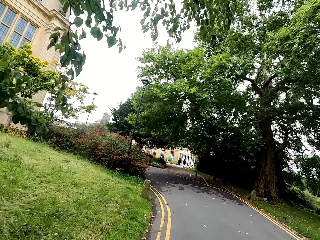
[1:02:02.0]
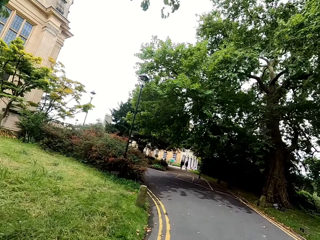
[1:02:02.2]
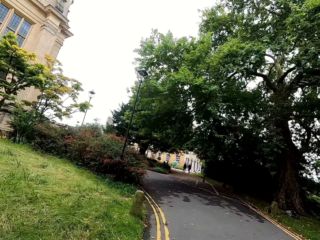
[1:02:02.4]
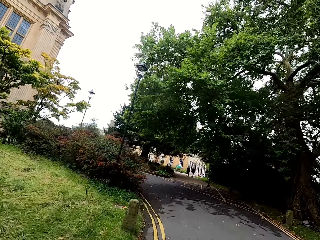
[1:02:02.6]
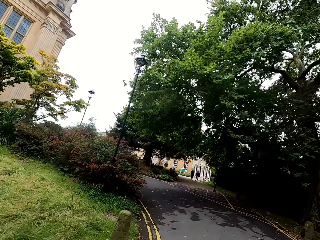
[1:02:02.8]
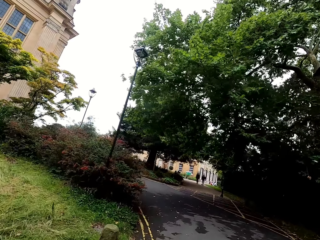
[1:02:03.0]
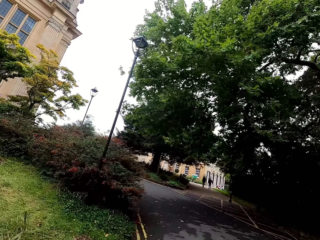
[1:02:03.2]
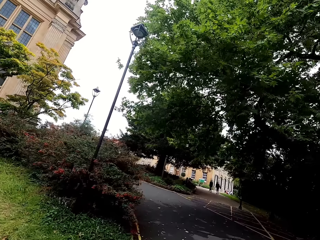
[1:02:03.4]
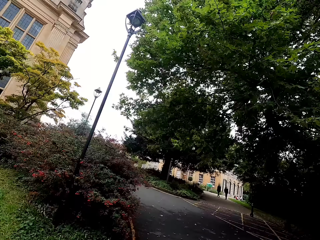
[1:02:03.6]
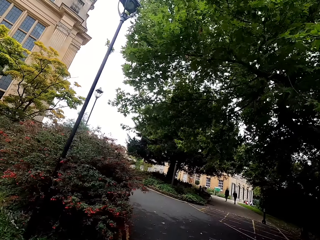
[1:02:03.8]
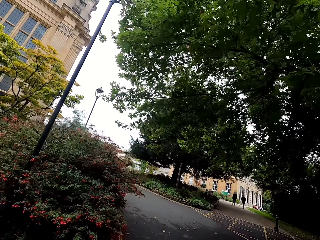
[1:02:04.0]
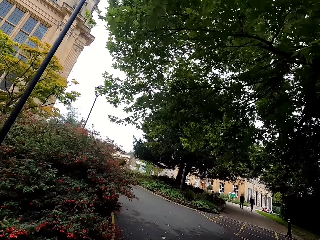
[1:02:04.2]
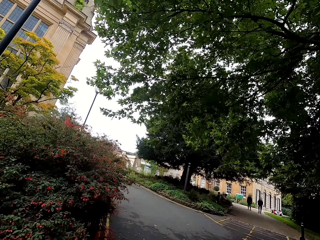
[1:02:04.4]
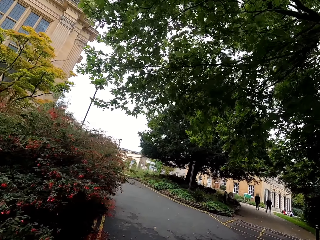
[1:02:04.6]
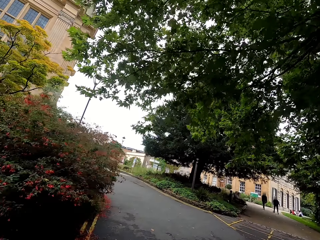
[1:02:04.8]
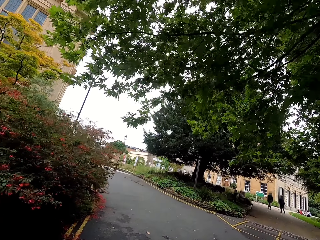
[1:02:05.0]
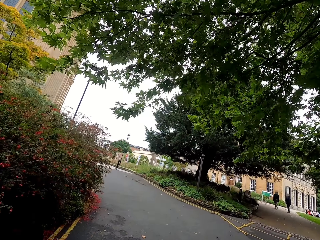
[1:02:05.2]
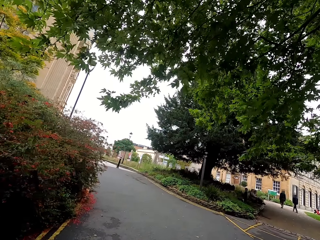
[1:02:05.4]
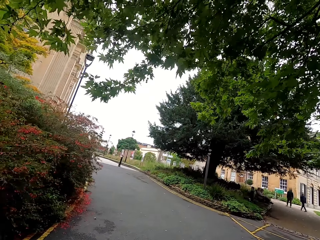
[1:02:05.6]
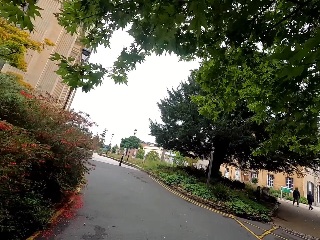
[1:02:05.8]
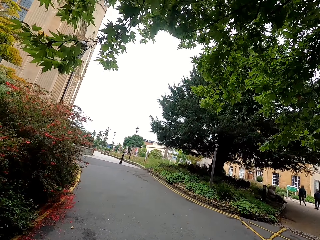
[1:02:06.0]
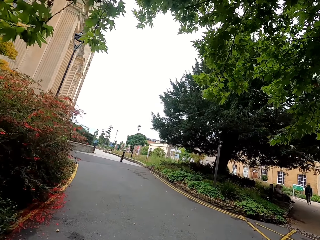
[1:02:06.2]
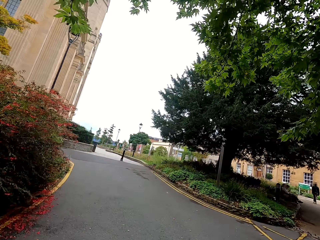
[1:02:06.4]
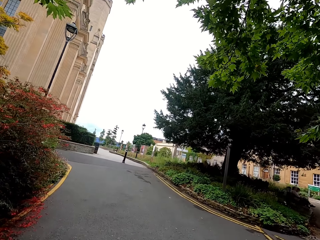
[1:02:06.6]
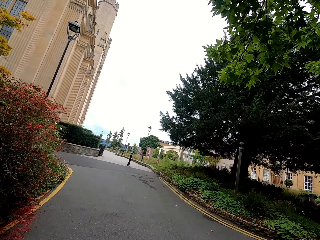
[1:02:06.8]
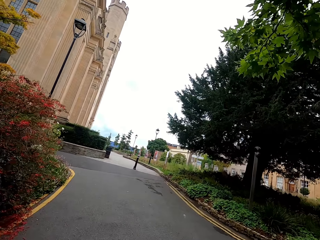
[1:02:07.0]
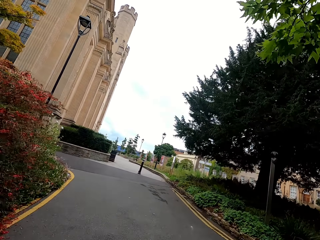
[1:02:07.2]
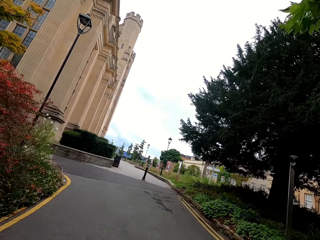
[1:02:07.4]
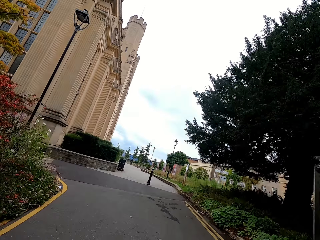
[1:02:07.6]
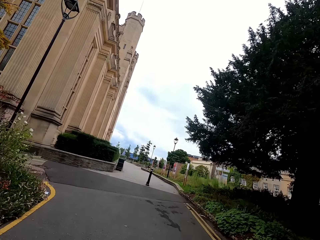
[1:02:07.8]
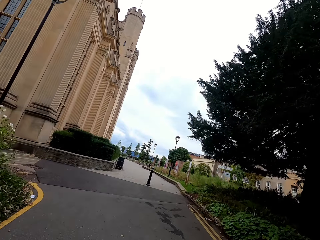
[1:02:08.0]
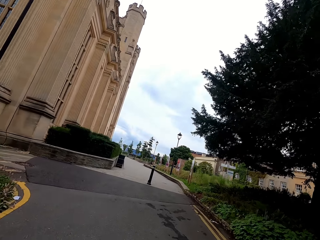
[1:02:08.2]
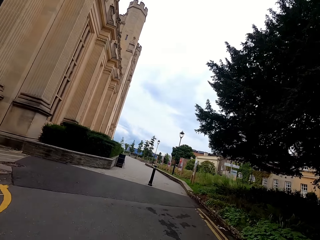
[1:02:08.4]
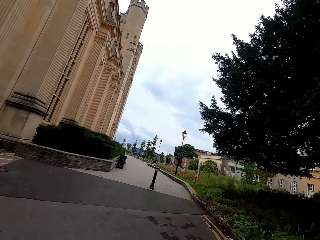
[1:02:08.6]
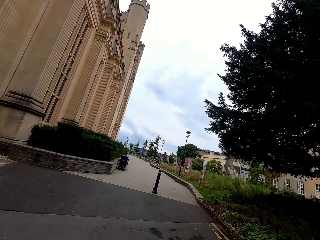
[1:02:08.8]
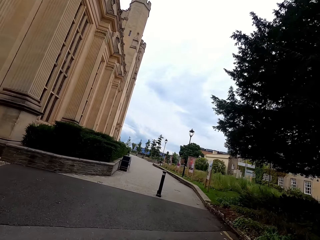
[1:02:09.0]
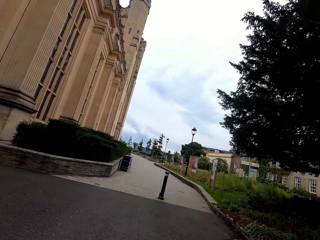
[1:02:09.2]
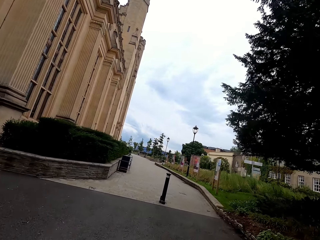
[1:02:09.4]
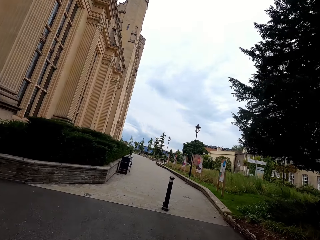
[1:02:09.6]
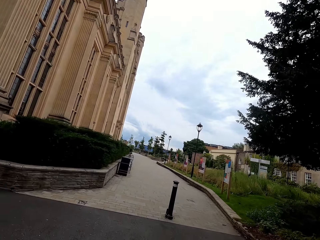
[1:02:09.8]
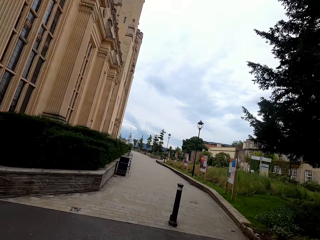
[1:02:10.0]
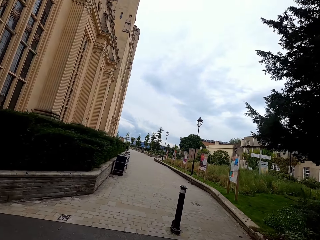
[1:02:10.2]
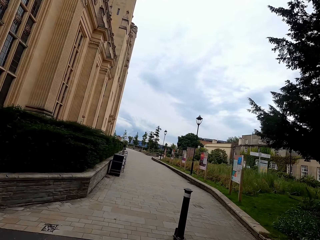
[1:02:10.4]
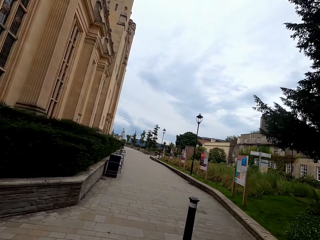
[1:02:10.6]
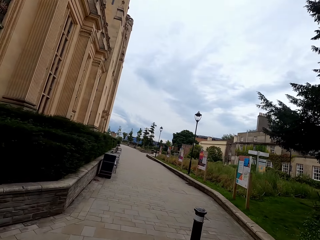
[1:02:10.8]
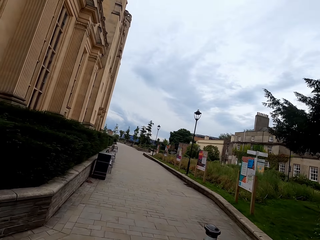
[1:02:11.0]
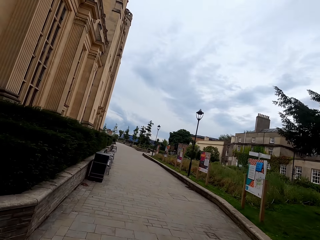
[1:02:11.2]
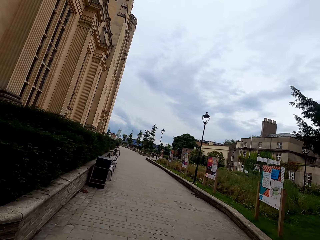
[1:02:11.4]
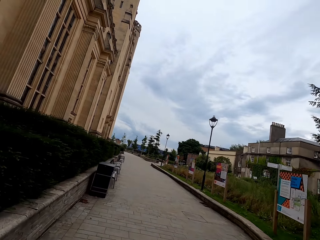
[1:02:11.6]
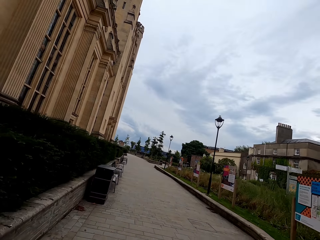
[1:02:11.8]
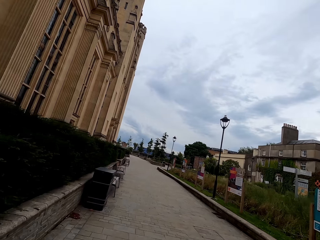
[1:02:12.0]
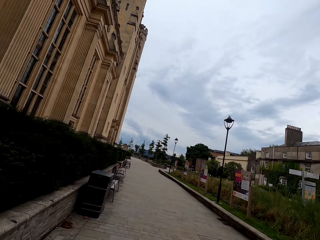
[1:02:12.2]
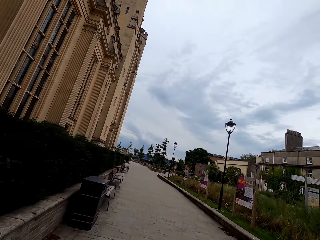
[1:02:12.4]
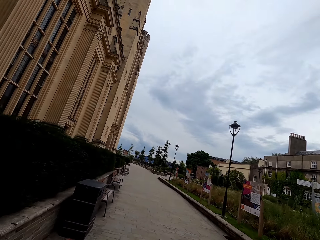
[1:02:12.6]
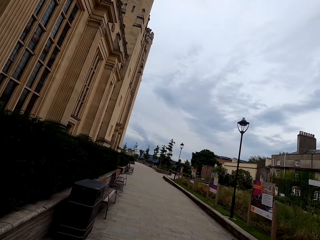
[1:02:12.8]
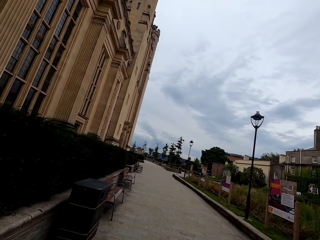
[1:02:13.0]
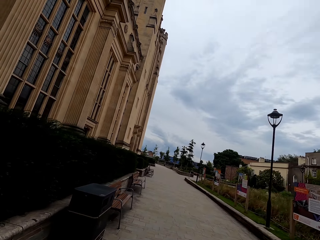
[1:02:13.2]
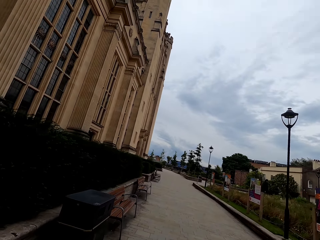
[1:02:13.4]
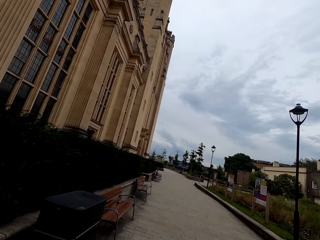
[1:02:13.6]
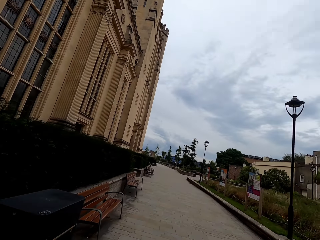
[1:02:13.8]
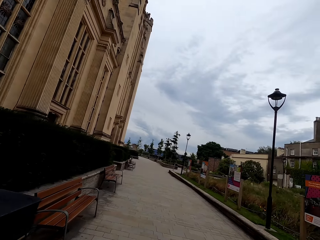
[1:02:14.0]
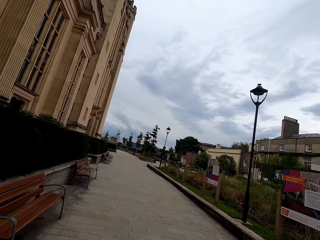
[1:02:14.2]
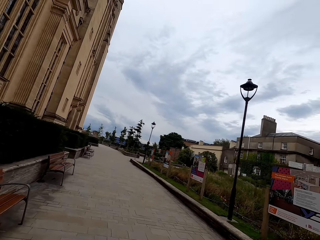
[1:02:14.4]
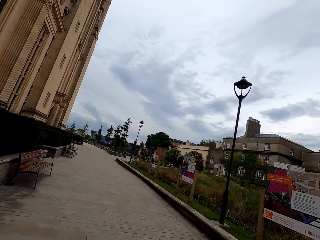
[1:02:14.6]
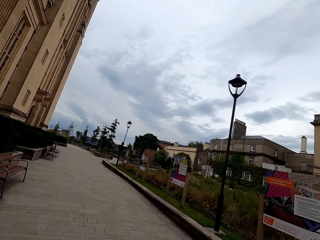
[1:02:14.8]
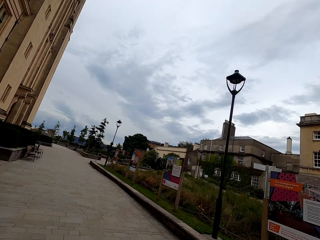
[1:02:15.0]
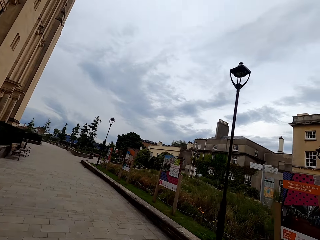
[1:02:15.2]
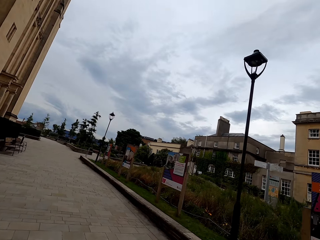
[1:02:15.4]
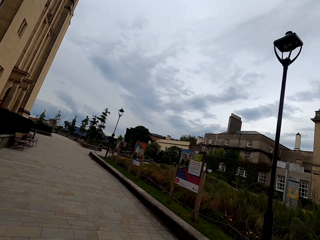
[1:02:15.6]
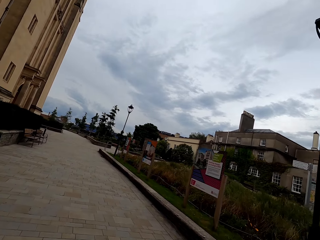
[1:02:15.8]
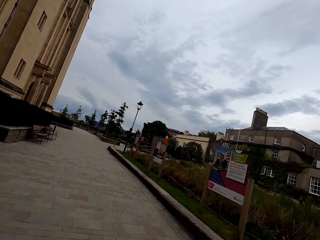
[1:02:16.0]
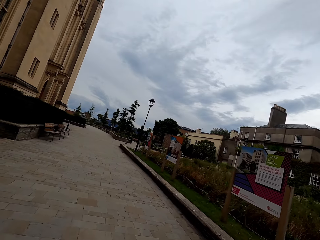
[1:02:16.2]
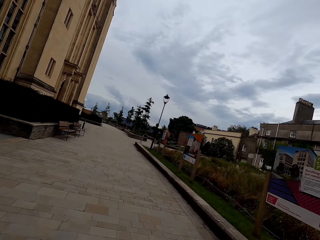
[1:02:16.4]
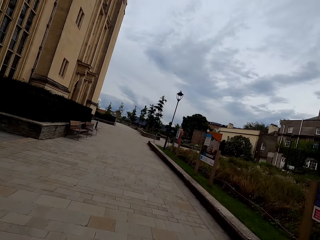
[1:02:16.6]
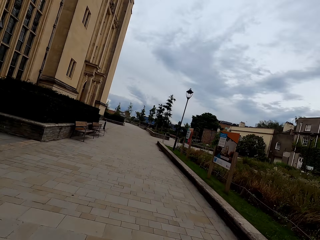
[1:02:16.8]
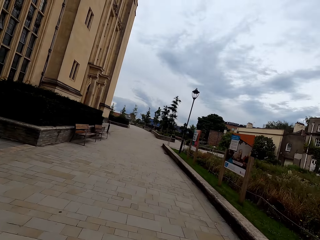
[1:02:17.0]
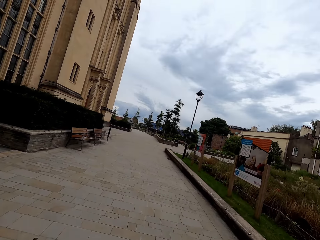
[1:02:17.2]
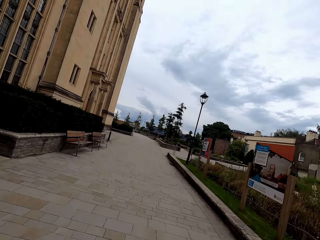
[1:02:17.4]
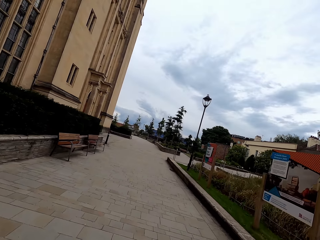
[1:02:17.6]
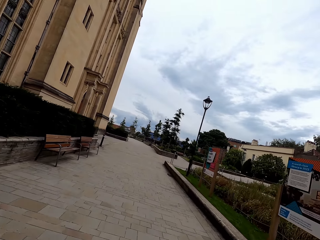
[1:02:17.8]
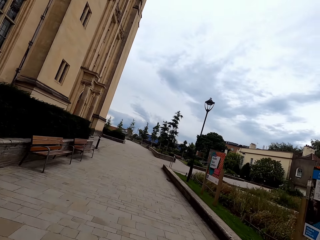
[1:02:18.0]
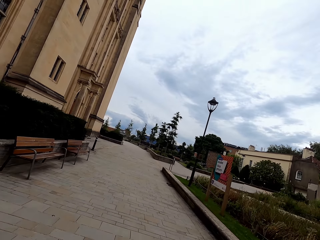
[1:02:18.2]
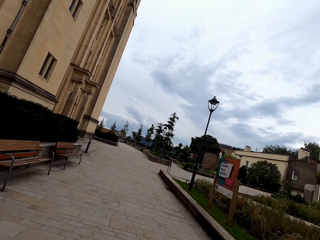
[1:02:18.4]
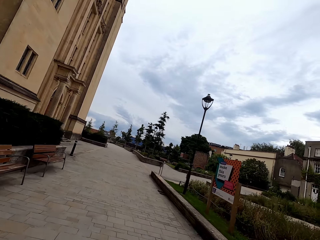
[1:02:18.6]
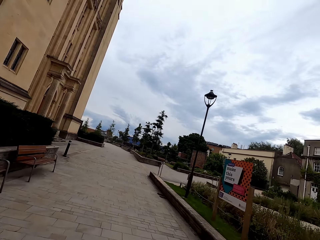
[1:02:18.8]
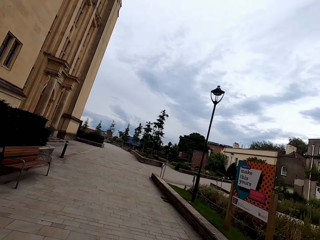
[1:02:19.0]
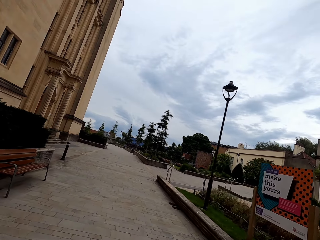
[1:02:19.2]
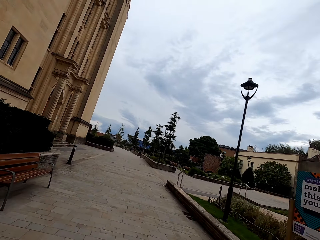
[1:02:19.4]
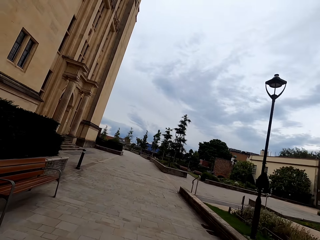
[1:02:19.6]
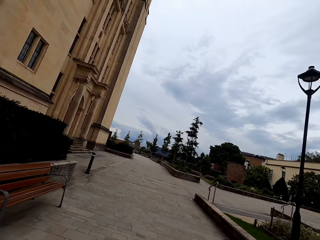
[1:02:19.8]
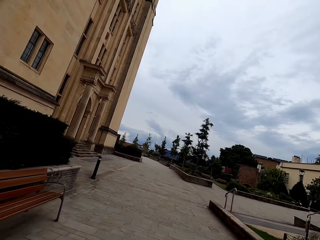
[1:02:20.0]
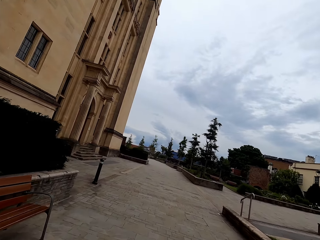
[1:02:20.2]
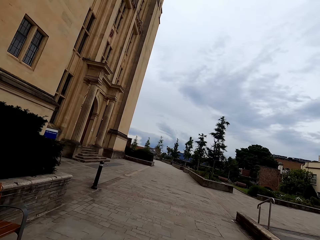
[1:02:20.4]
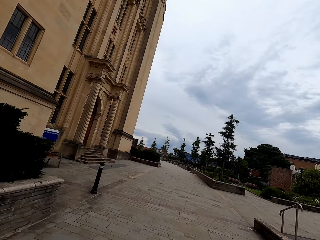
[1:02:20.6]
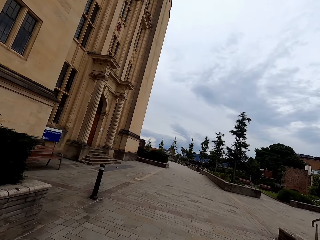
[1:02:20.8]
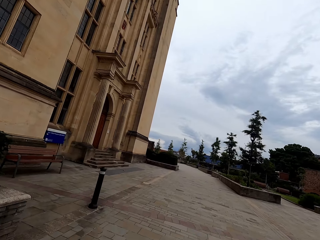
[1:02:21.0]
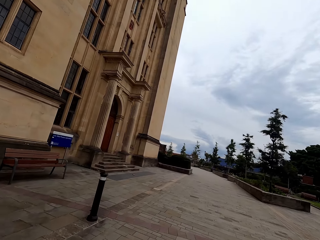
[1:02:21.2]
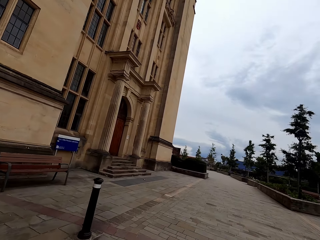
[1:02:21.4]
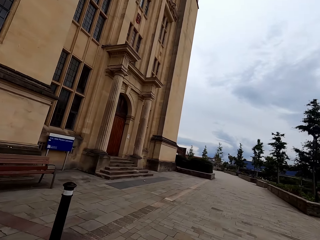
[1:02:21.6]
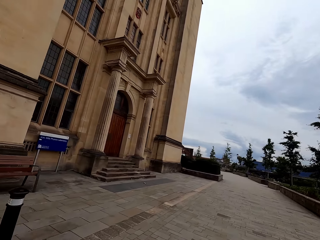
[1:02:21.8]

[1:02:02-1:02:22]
The camera wearer cycles in the park. They cycle on the pedestrian.

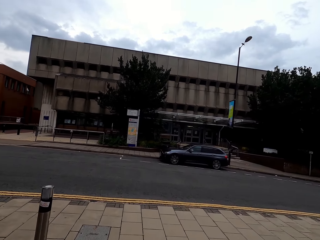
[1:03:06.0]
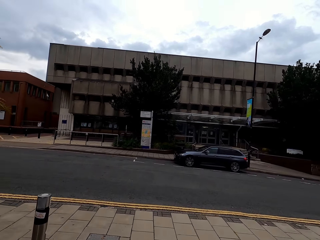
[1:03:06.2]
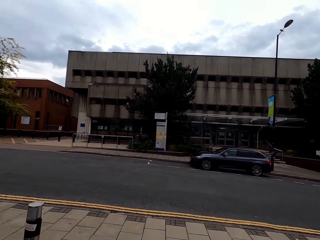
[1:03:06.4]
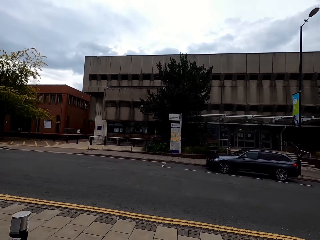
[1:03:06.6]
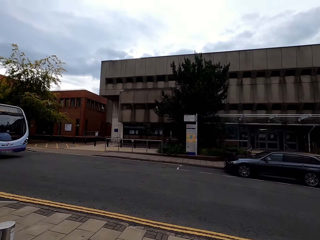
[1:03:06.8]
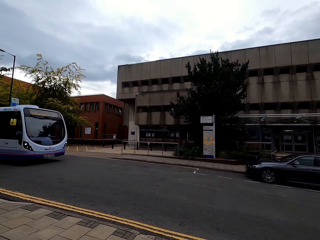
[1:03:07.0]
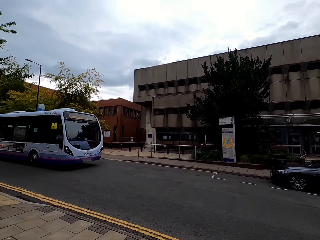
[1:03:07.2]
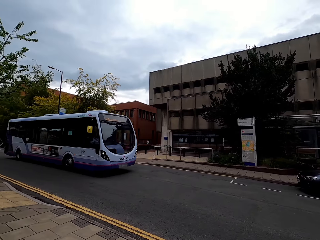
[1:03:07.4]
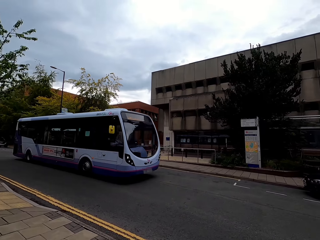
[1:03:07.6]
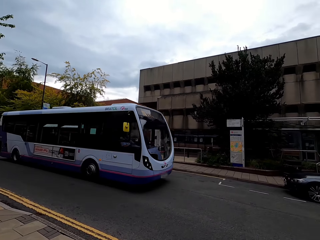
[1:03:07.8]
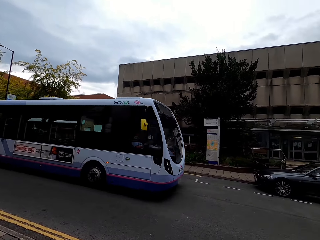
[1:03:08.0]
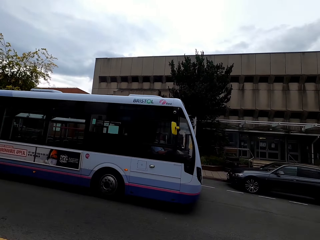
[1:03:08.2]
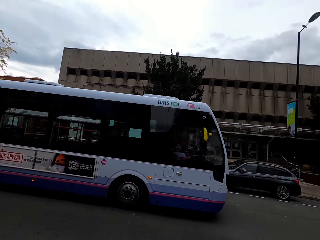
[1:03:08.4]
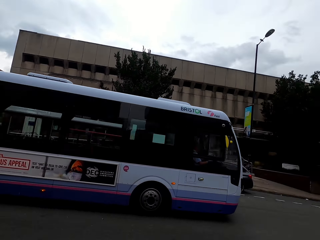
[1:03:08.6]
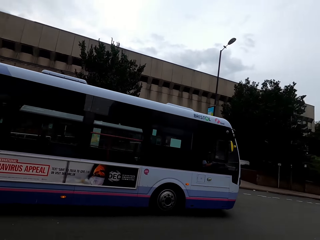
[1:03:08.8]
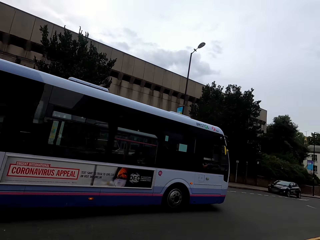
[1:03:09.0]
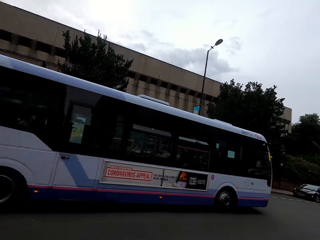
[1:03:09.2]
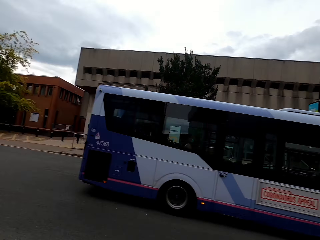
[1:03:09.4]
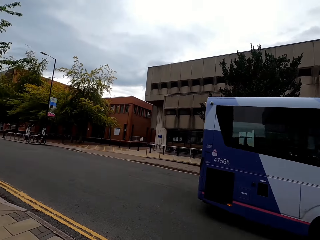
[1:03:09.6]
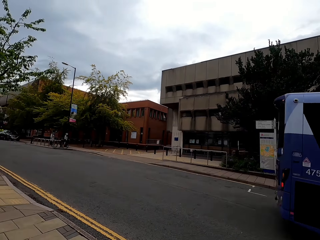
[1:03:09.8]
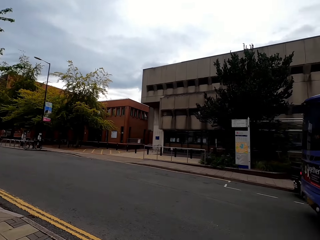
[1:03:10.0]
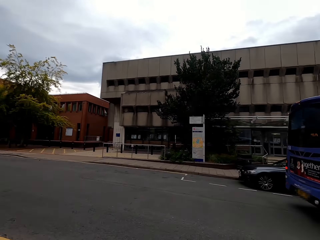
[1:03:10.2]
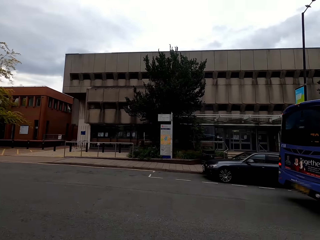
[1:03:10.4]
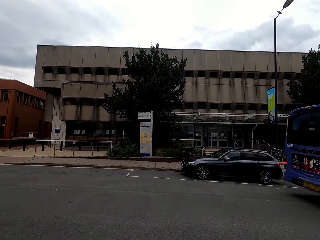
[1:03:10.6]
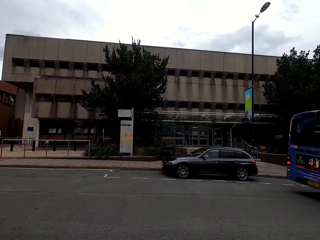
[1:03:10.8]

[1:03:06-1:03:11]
The camera wearer looks around the road.
